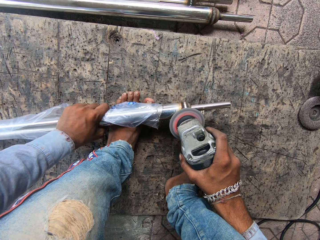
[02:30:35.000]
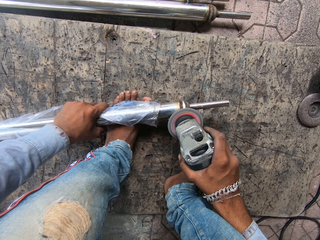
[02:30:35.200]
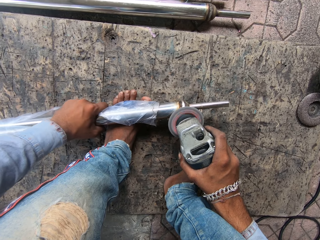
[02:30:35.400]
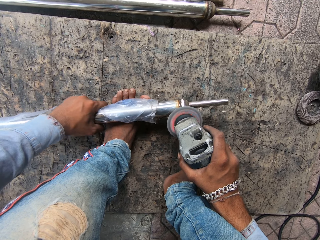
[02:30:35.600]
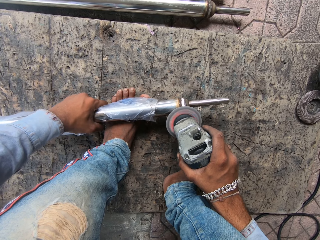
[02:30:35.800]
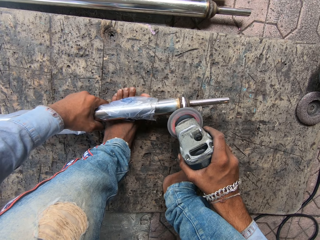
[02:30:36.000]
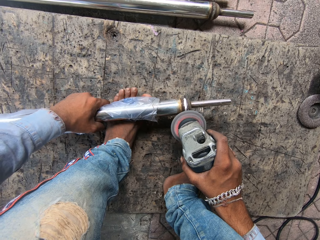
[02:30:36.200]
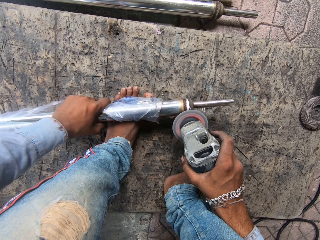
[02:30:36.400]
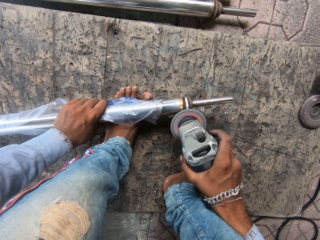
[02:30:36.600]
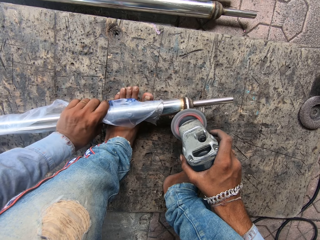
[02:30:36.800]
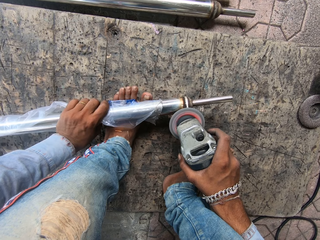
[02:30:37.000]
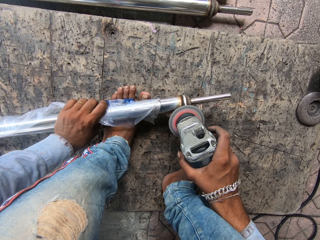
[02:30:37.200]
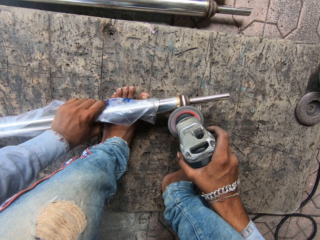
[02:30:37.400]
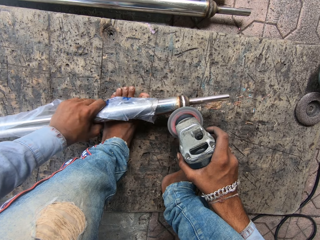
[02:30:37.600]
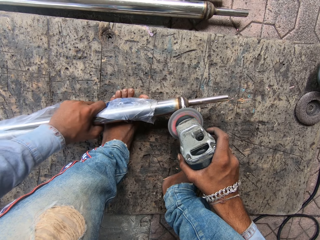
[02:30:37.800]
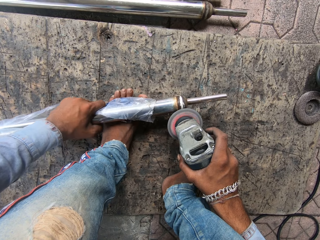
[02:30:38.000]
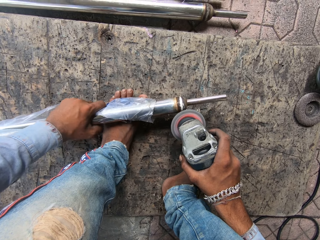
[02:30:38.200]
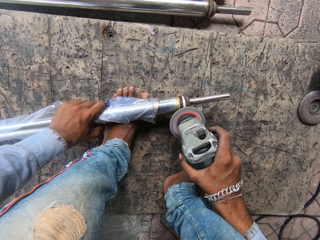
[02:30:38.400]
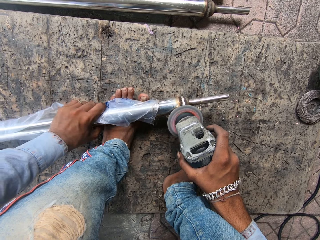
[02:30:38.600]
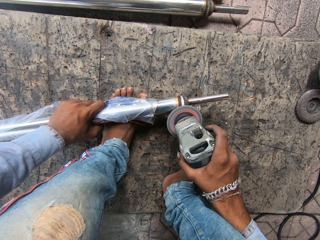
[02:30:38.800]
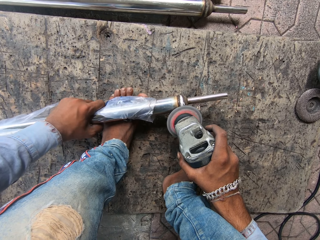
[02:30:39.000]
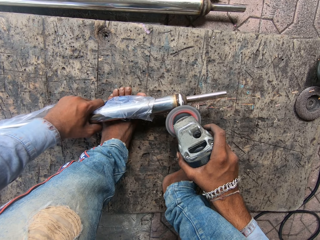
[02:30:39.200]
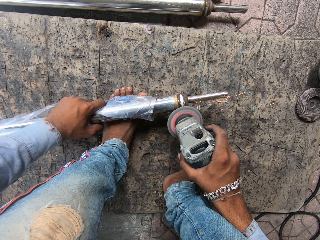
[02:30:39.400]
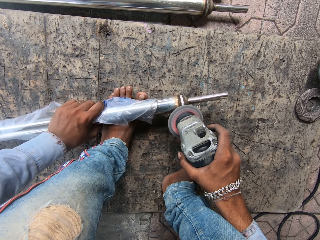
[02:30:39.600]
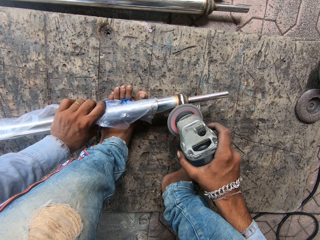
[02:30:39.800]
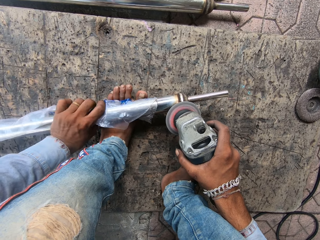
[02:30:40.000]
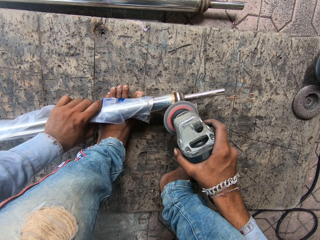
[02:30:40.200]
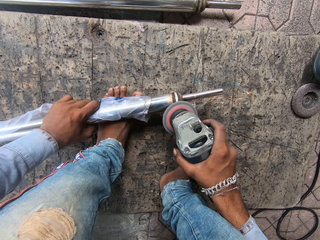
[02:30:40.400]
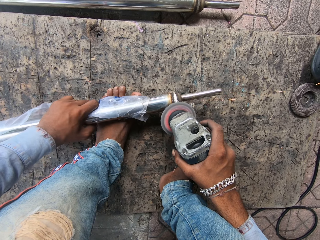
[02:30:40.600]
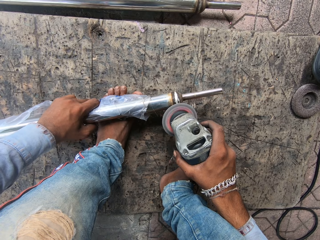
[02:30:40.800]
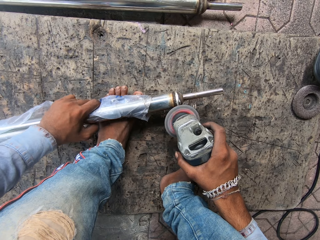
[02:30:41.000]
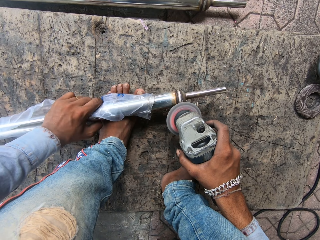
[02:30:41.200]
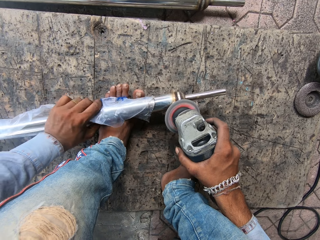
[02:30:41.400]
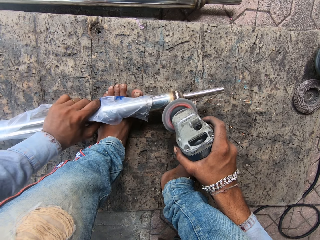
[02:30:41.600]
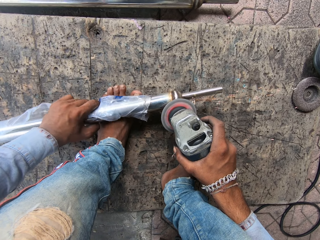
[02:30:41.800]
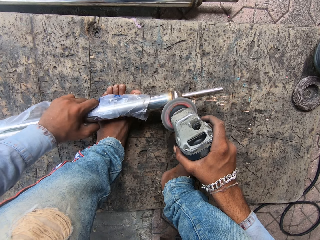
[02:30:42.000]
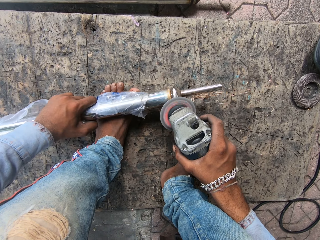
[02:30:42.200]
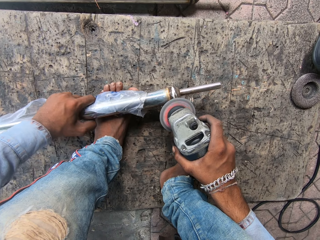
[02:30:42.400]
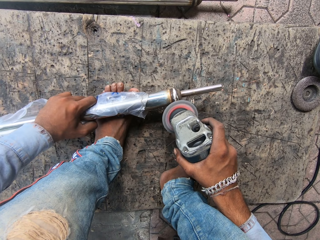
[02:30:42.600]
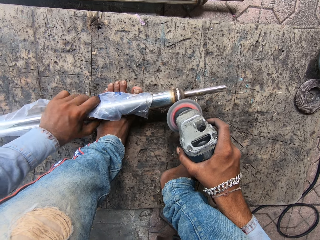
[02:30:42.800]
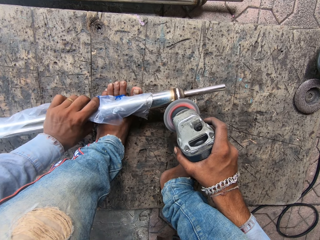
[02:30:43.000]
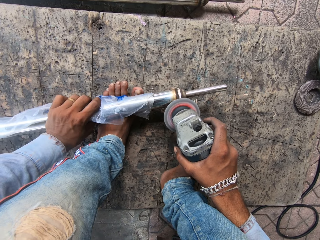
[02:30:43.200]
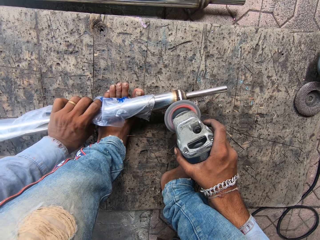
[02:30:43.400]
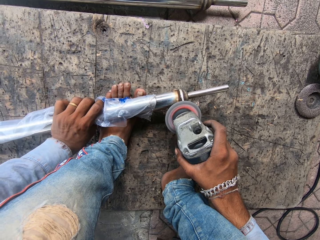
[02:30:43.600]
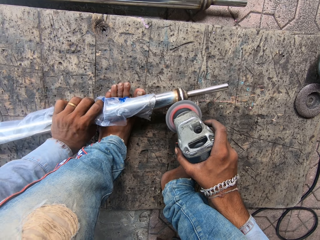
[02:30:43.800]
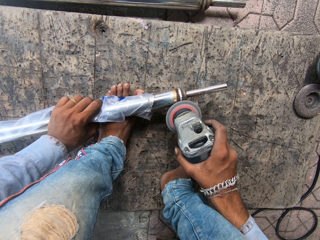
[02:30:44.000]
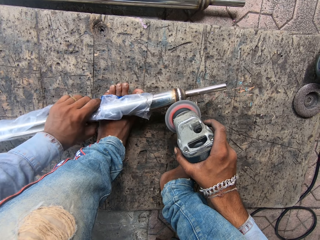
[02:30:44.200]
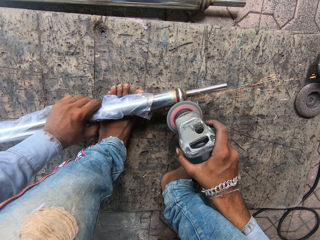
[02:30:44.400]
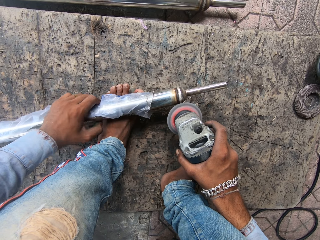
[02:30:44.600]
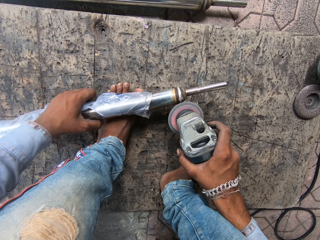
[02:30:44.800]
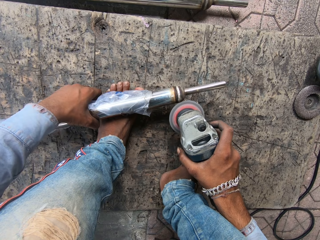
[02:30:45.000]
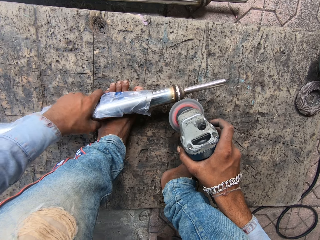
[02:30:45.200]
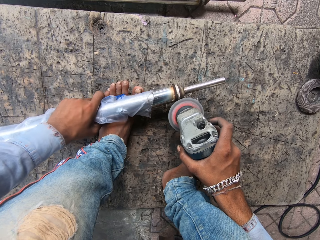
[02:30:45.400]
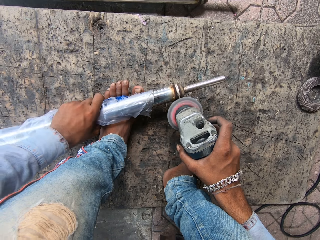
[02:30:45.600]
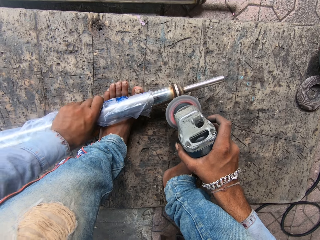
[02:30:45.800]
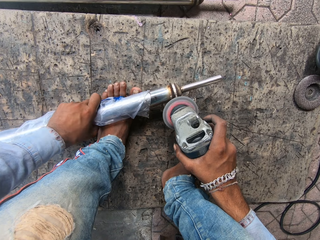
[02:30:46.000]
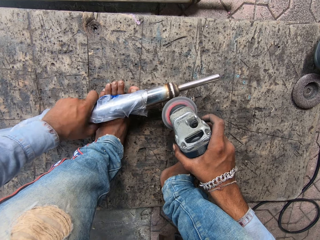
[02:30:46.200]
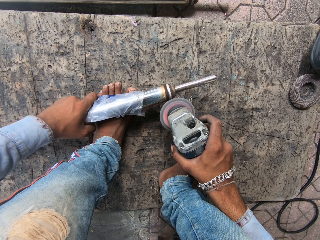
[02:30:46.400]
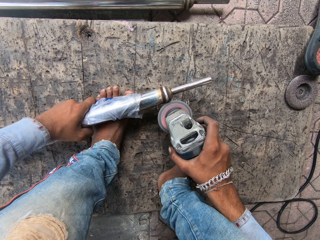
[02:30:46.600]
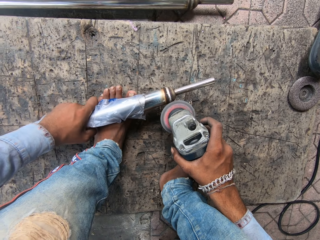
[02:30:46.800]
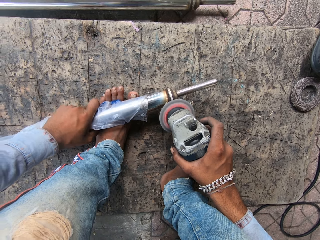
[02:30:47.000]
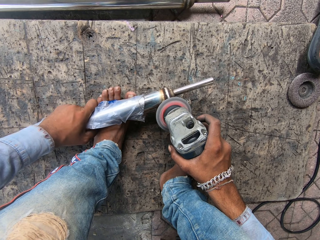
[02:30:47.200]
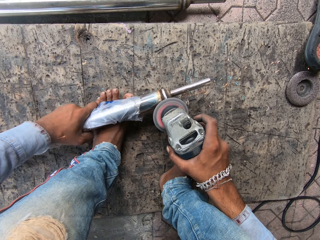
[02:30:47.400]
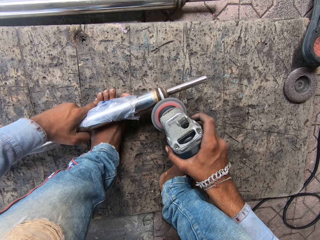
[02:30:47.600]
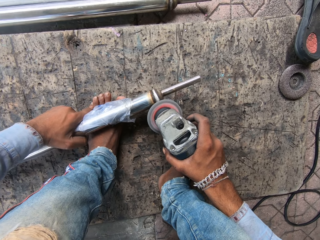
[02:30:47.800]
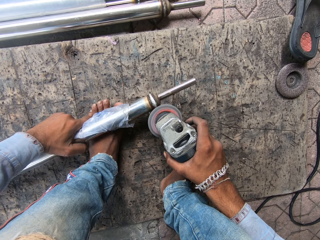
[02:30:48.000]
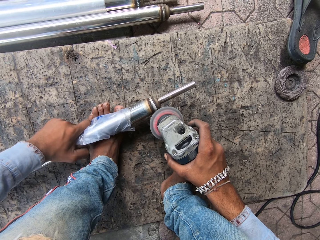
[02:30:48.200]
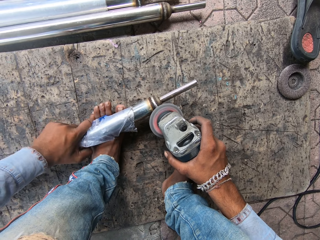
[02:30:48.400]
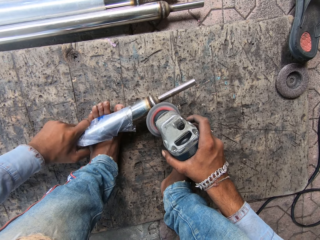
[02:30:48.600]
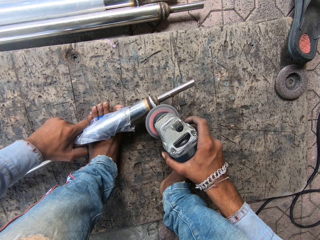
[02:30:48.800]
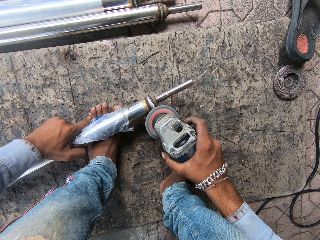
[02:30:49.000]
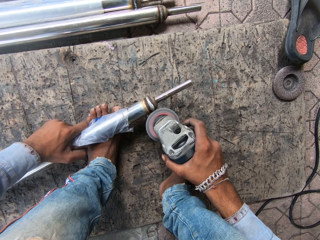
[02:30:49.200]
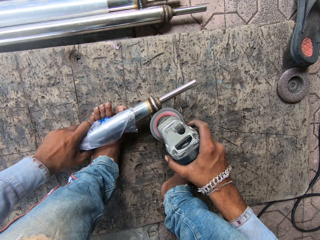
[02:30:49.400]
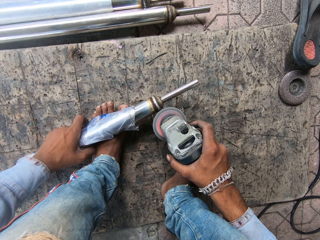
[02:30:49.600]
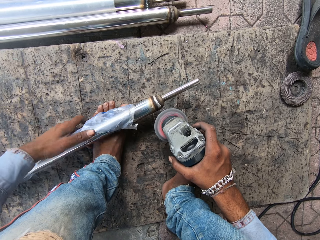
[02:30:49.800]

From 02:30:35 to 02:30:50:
The camera wearer moves their hand. They screw the metal.

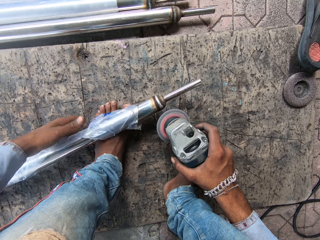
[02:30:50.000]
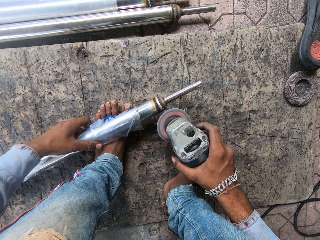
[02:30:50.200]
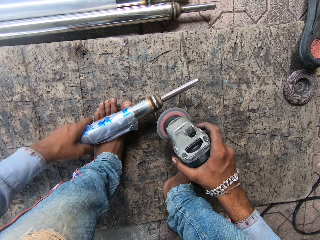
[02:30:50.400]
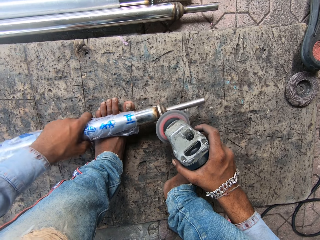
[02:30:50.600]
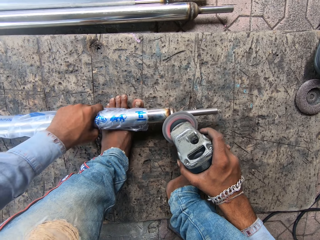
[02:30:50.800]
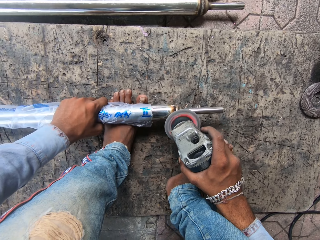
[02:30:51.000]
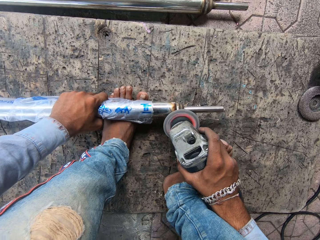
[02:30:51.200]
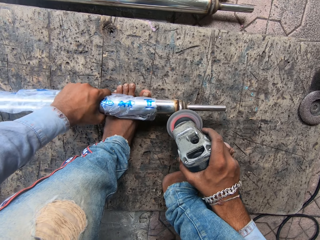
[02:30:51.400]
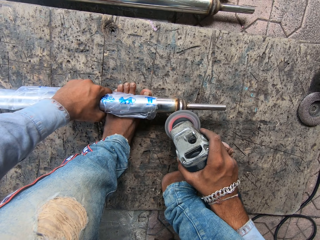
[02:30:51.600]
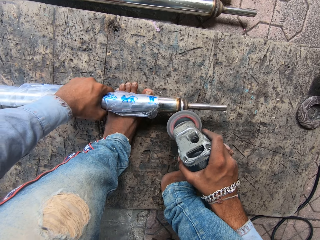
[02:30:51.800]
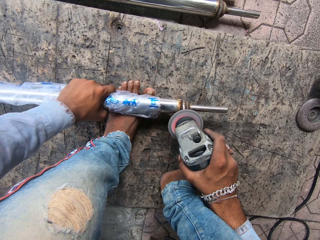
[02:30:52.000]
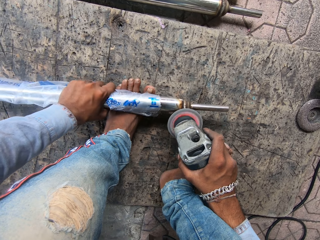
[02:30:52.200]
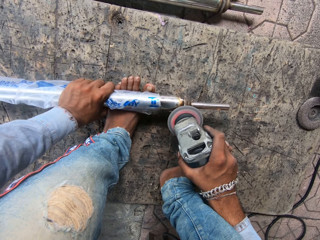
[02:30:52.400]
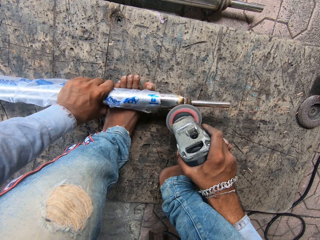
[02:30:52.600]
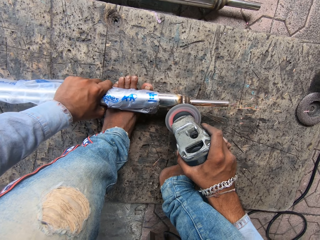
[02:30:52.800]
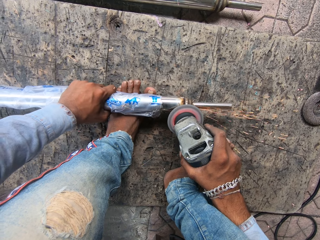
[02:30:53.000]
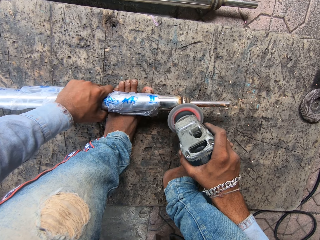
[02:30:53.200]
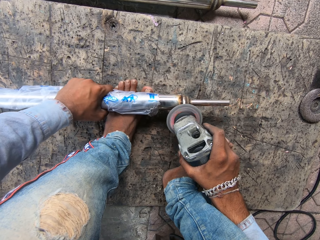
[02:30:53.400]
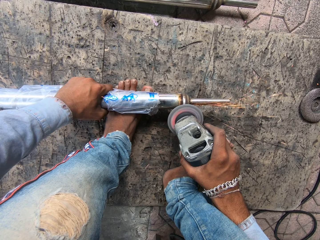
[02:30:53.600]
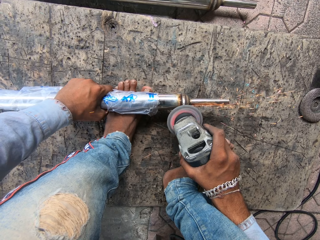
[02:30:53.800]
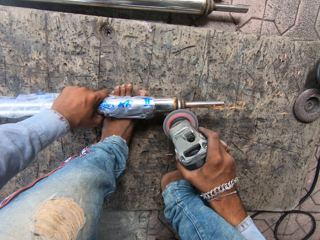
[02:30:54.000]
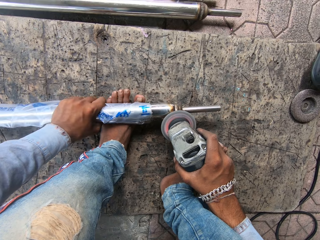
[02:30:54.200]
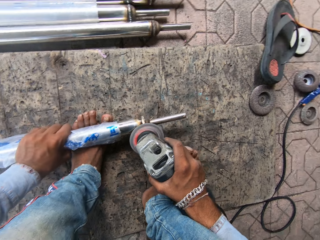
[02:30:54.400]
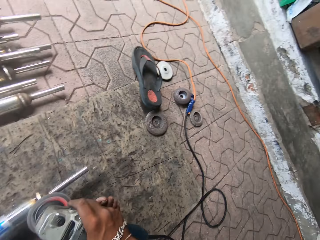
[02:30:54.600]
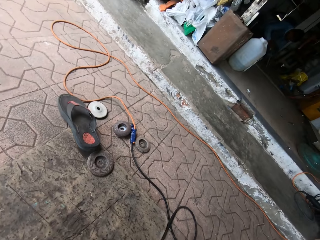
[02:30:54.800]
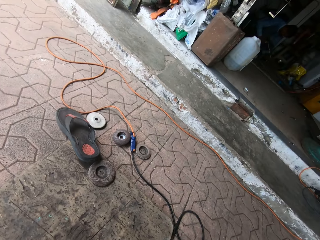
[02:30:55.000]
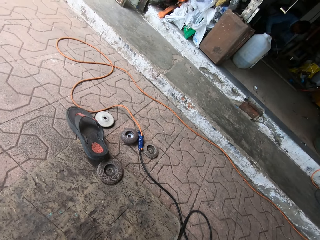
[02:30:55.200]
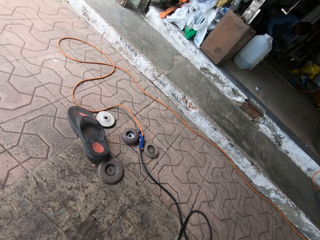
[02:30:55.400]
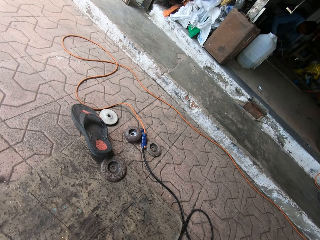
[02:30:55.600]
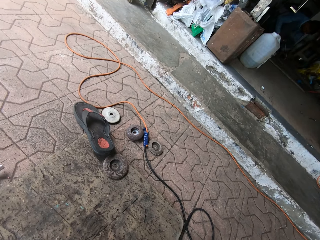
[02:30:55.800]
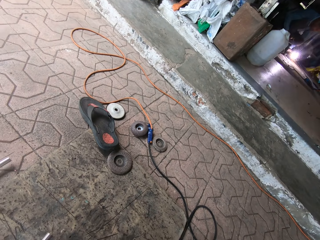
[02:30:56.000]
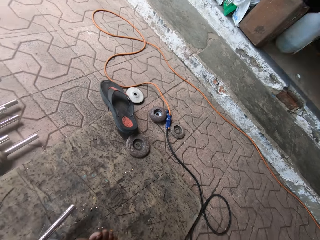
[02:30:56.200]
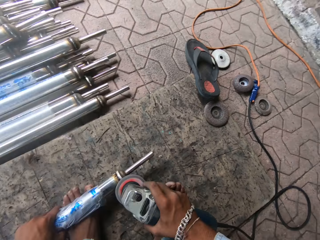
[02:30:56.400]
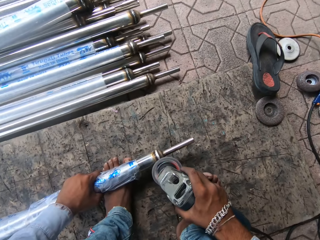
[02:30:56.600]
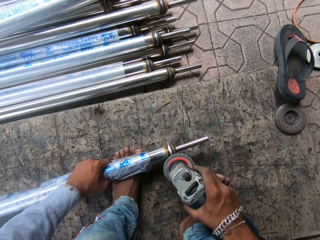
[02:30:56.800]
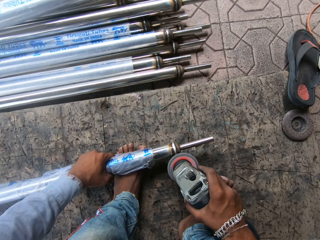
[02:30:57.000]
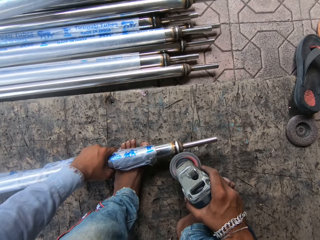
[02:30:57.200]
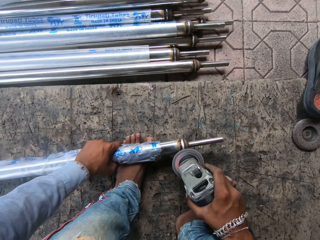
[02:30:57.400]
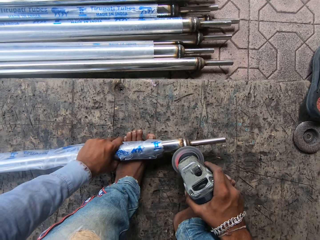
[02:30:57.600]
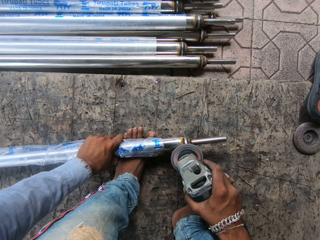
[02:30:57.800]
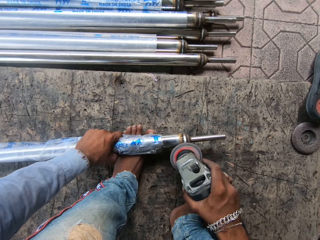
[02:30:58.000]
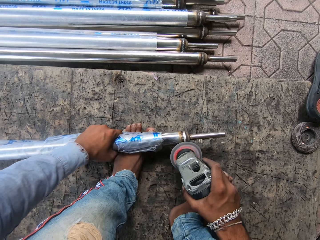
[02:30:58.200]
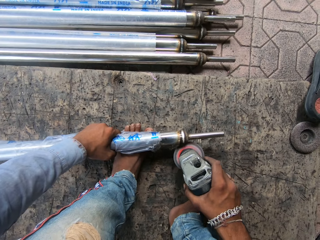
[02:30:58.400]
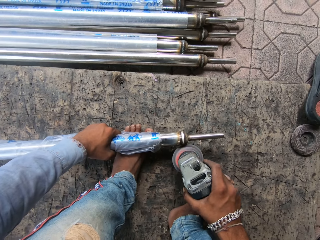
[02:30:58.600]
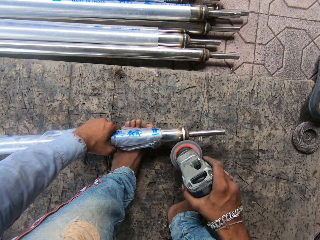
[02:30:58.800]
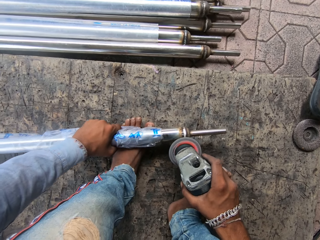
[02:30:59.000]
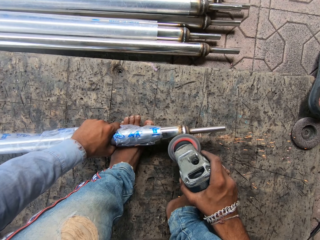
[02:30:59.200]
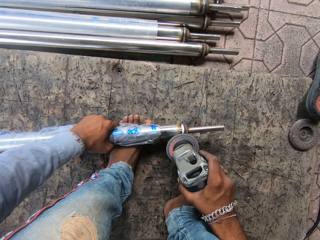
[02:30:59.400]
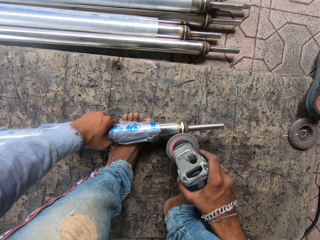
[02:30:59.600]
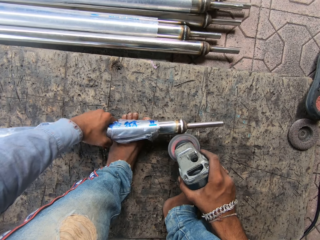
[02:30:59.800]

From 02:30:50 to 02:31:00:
The camera wearer looks aside. They weld the metal.
